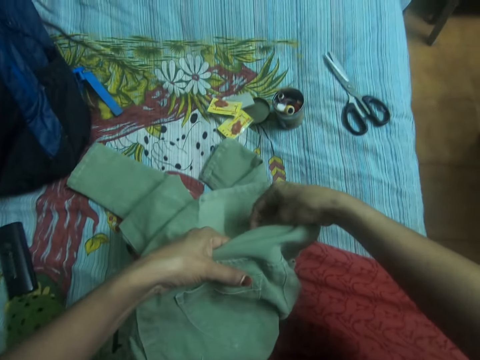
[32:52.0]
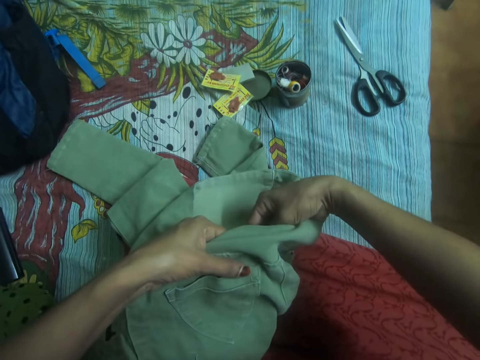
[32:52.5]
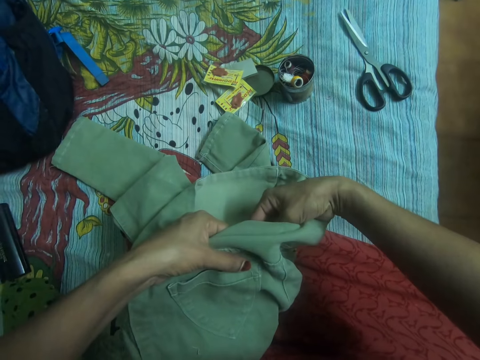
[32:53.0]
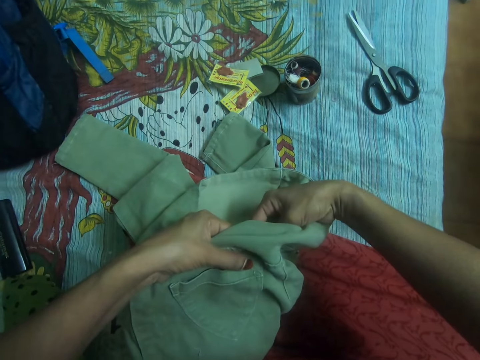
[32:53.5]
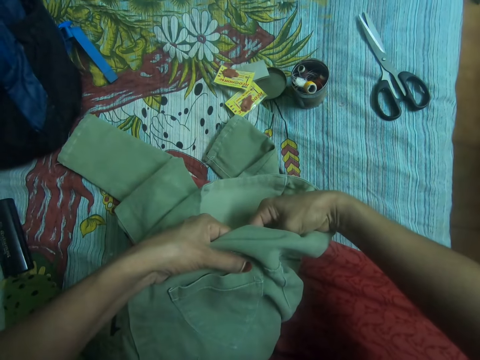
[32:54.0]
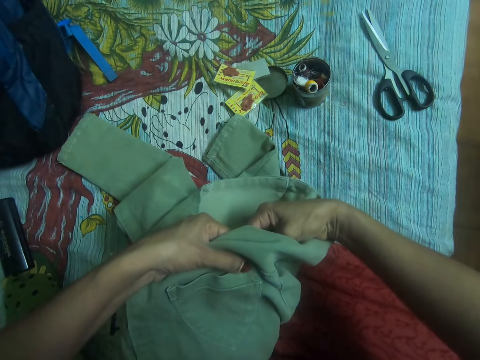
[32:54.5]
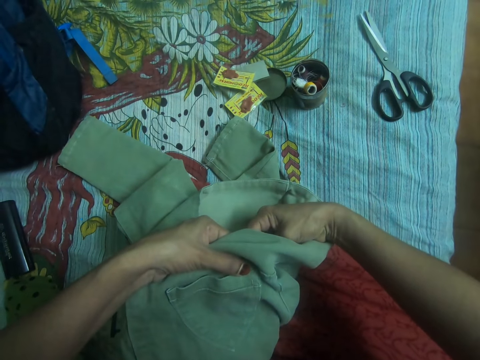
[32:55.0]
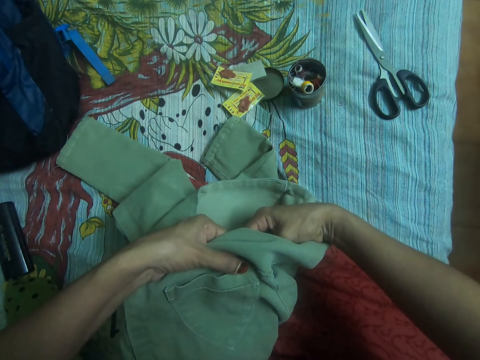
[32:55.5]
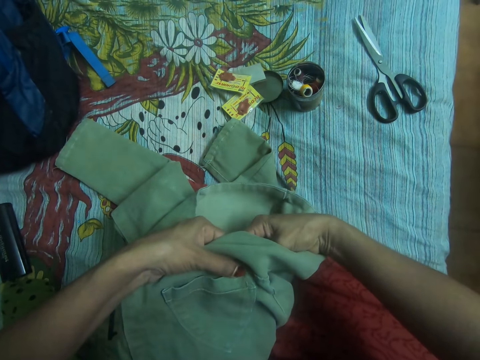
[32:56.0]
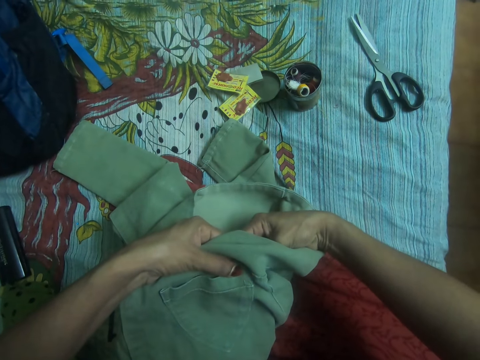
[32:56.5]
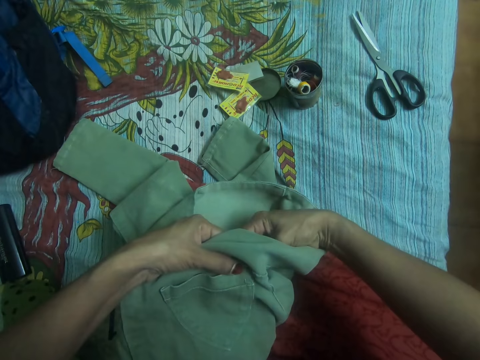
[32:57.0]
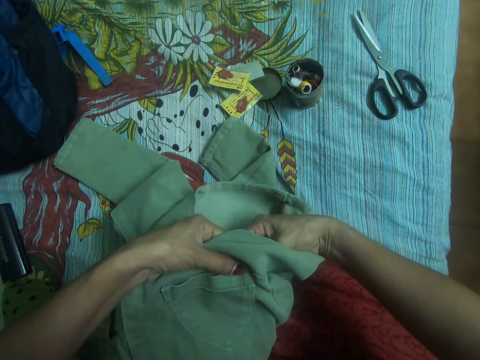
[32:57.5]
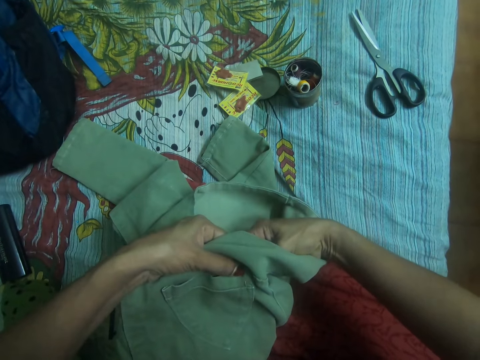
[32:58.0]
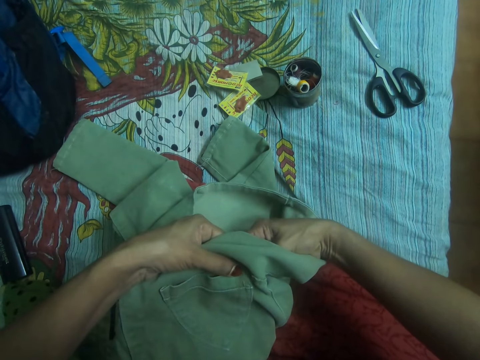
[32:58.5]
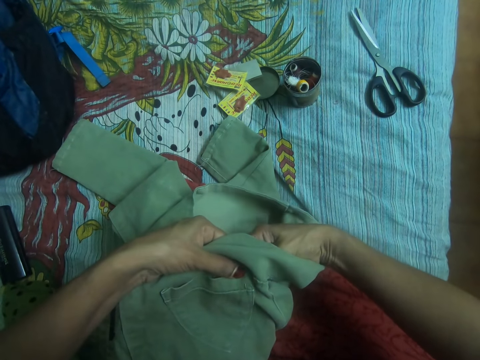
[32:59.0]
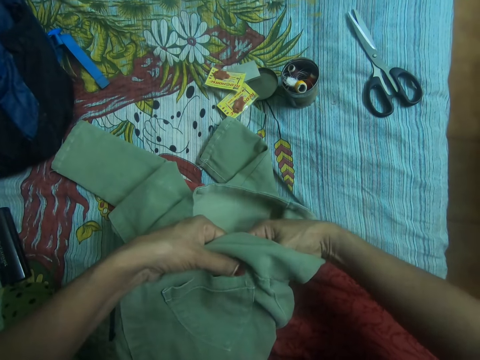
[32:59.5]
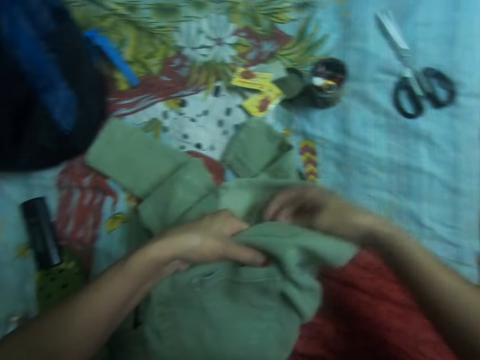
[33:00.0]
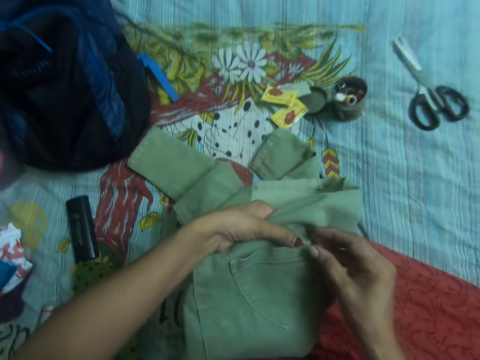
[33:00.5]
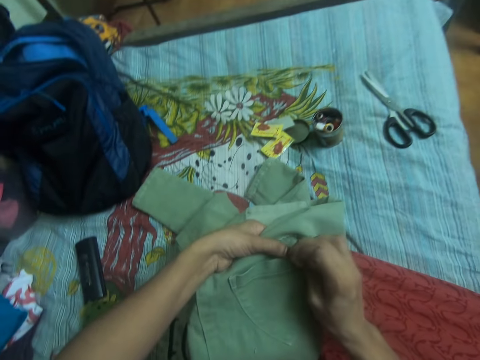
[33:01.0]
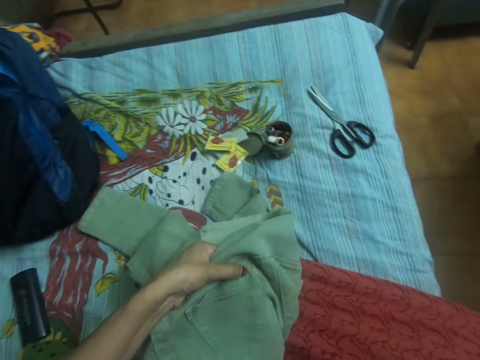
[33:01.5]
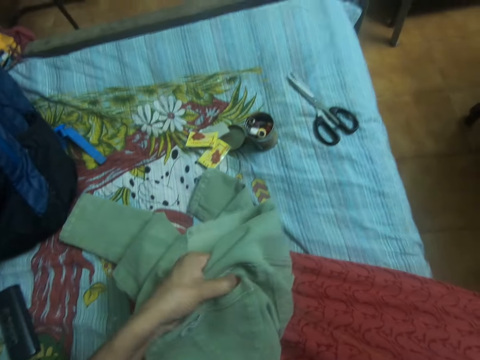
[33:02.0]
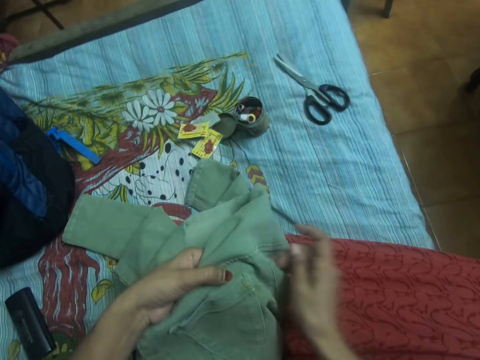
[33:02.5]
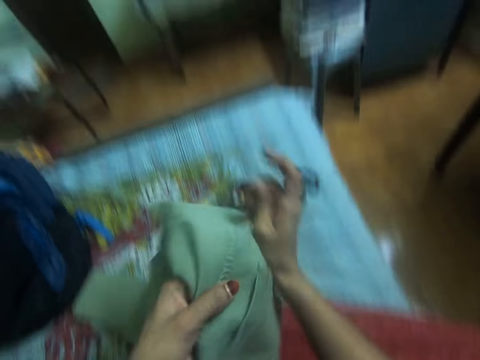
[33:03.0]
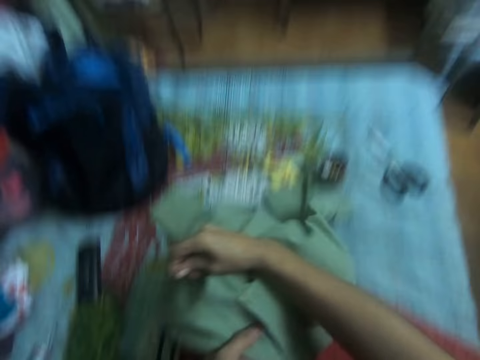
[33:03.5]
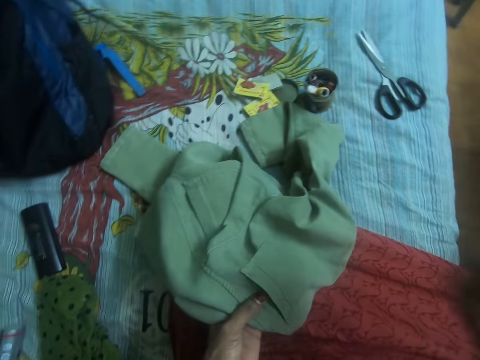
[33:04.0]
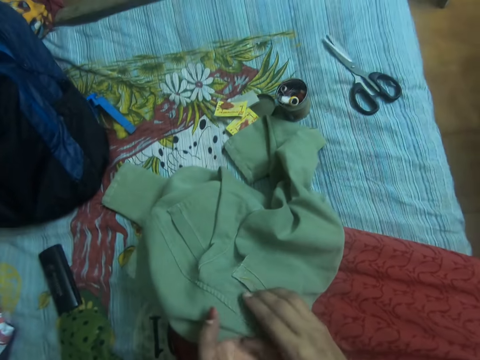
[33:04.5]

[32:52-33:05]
The camera wearer inserts the needle in her right hand into the jeans trouser. She pulls a thread from the trouser and pulls out the needle with her right hand from the other side of the jeans trouser. She adjusts the jeans trouser.

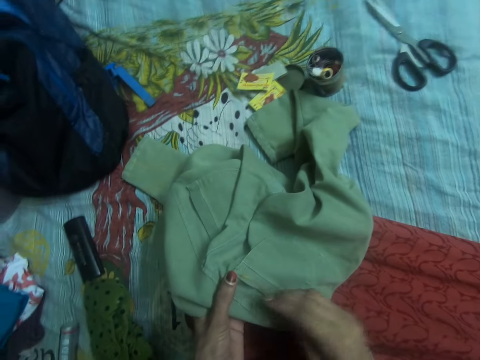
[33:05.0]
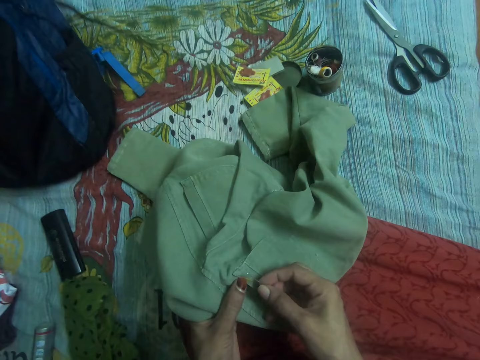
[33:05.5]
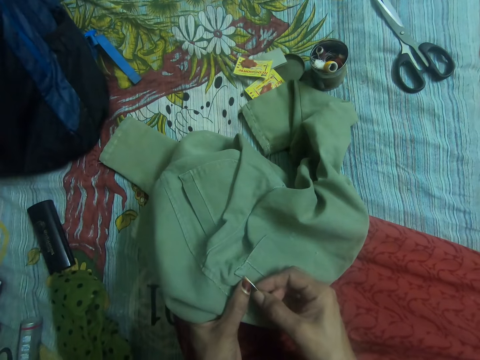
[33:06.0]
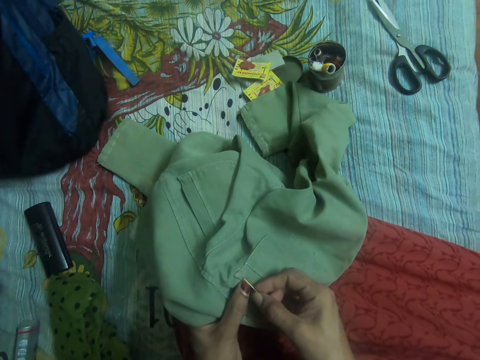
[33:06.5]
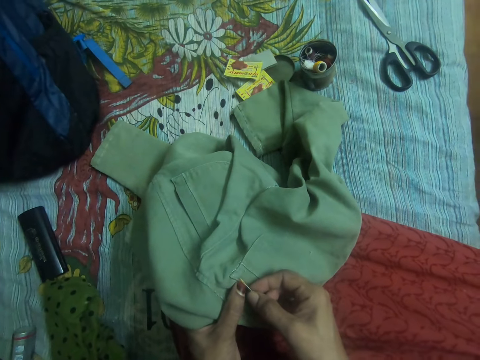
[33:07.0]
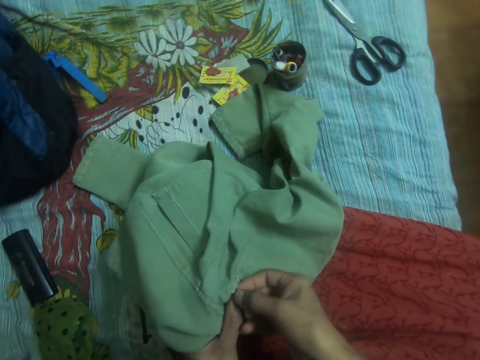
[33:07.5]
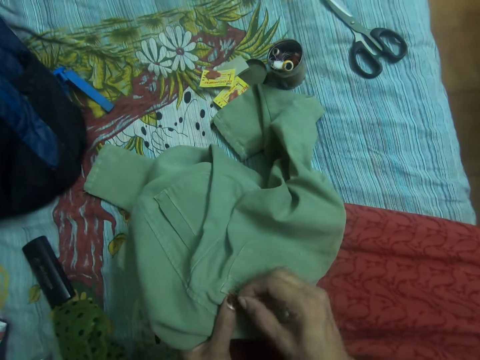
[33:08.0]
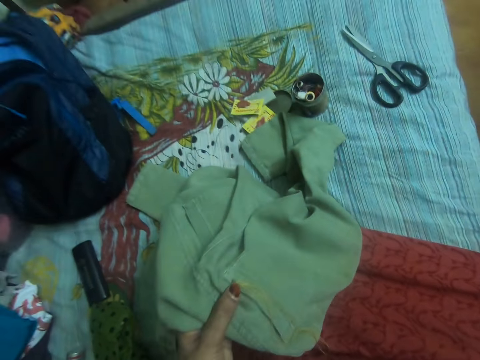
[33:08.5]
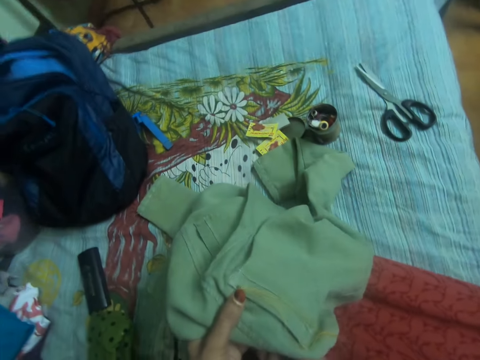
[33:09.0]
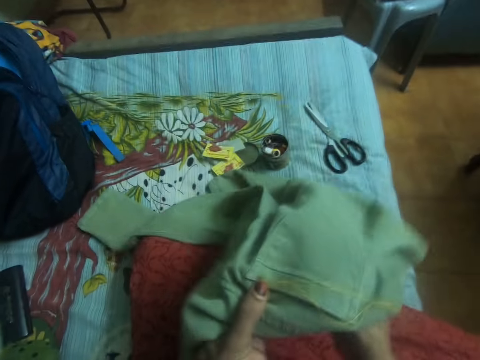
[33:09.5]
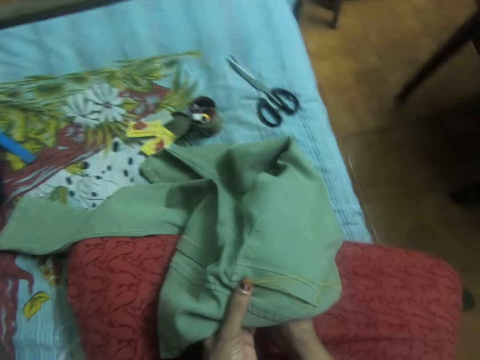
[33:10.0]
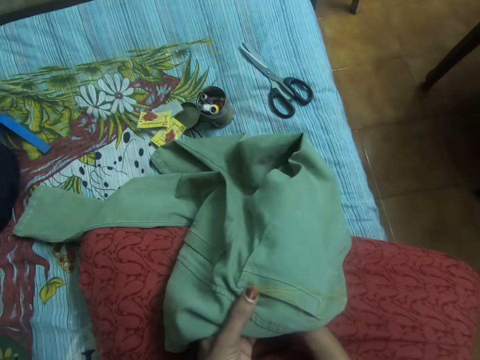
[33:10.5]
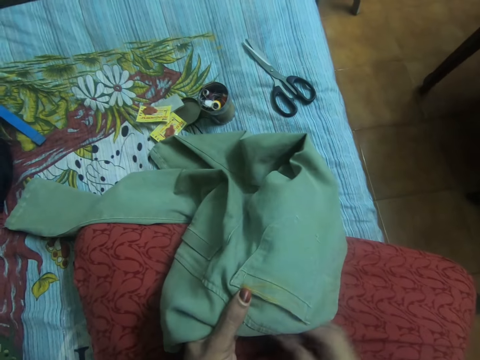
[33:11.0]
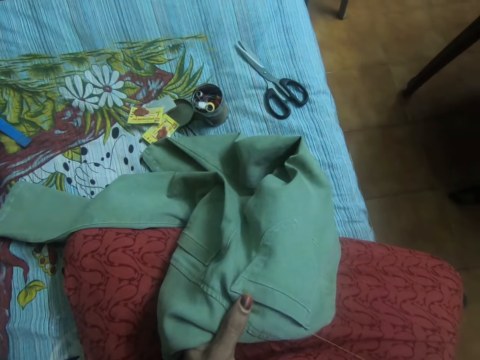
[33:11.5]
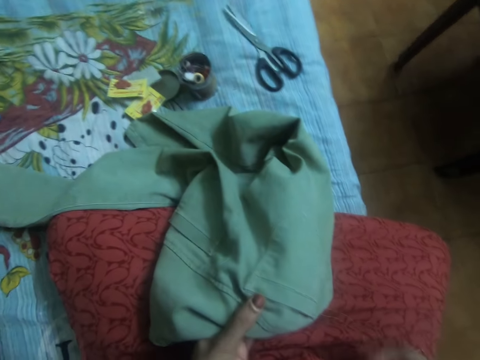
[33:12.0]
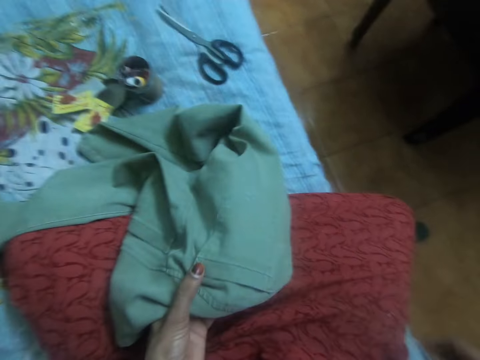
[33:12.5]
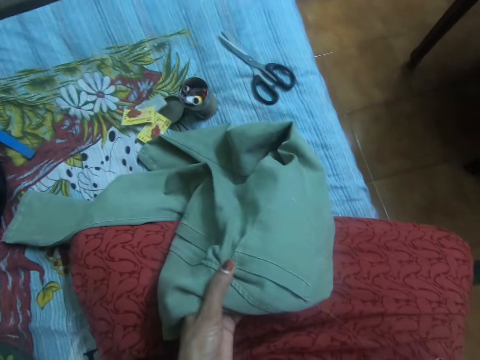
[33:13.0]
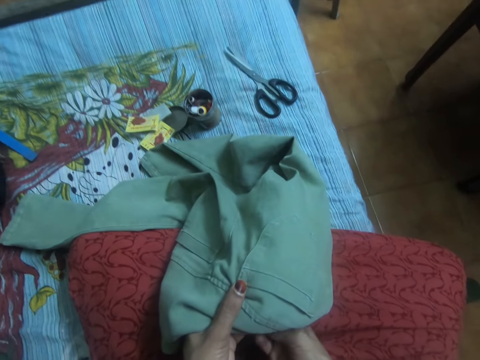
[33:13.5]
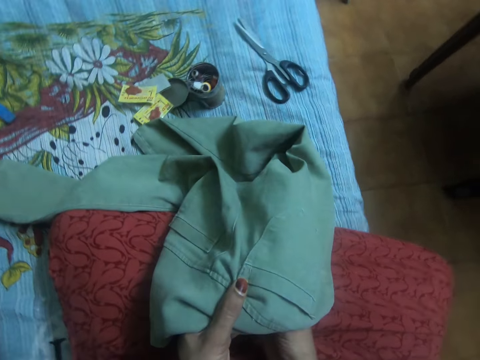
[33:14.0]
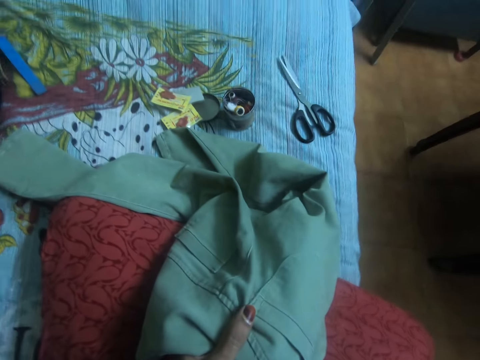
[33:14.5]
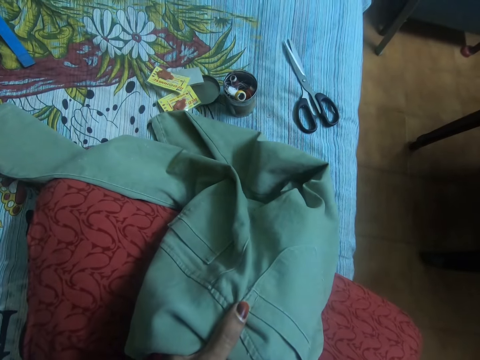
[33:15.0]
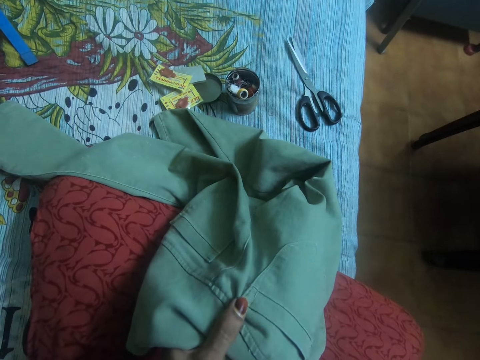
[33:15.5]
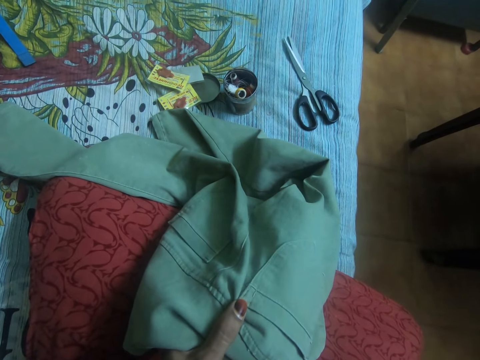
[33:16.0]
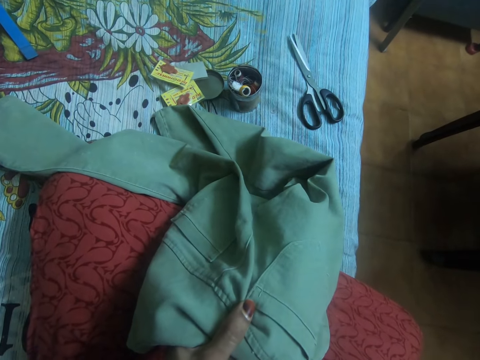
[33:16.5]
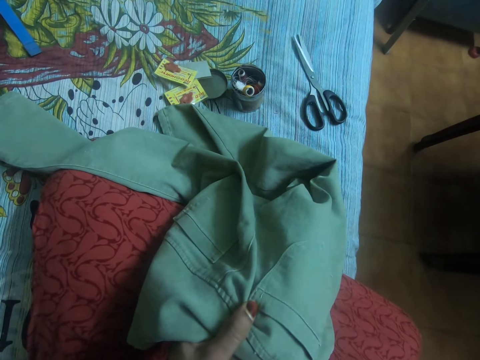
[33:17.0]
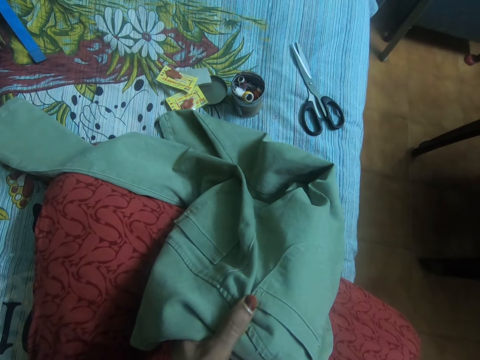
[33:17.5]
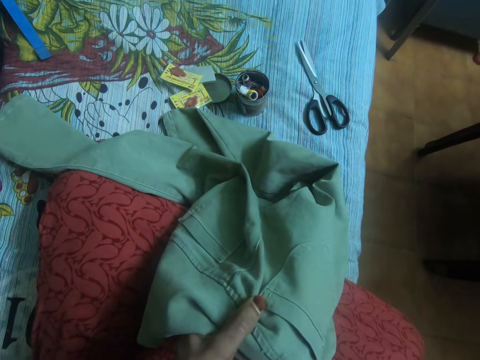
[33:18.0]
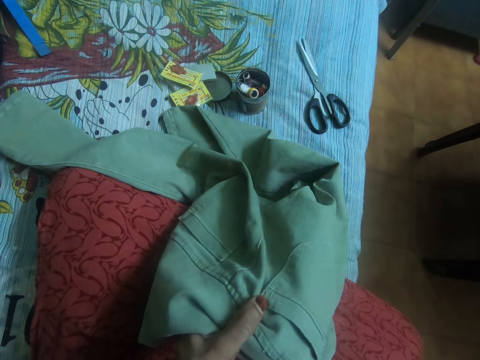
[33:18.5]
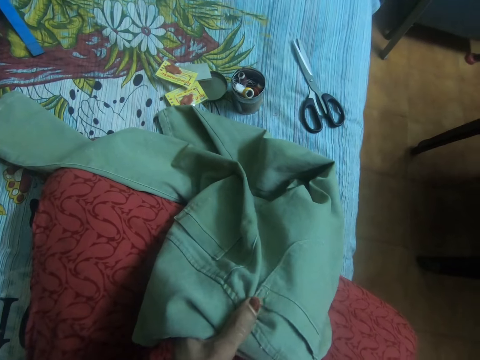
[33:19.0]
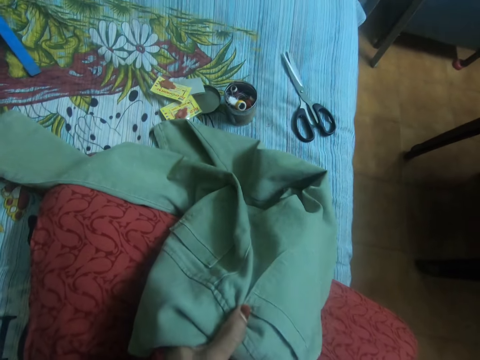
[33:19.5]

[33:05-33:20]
The camera wearer inserts the needle in her right hand into the jeans trouser. She pulls a thread from the trouser and adjusts the jeans trouser. She pulls out the needle with her right hand from the other side of the jeans trouser. She straightens the thread from the trouser. She inserts the needle in her right hand into the jeans trouser.
